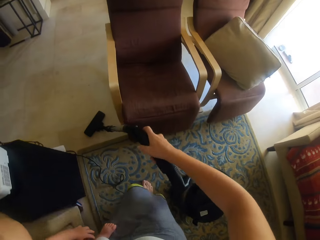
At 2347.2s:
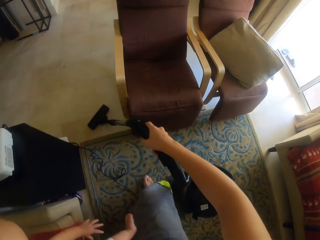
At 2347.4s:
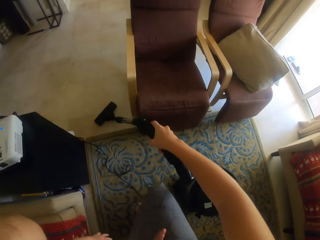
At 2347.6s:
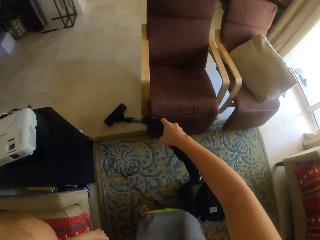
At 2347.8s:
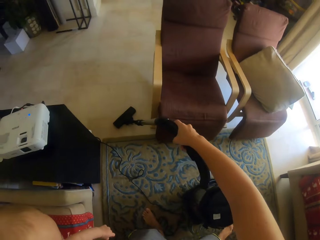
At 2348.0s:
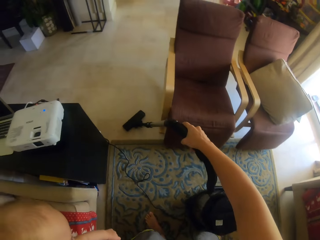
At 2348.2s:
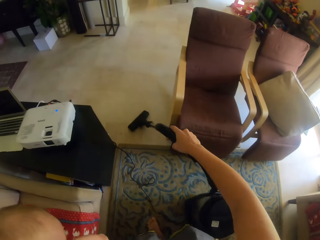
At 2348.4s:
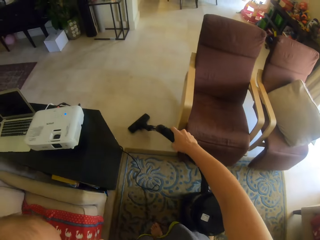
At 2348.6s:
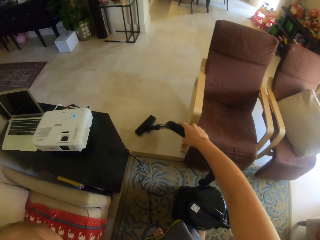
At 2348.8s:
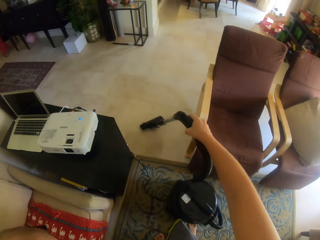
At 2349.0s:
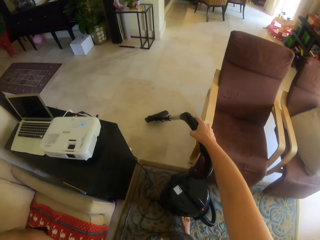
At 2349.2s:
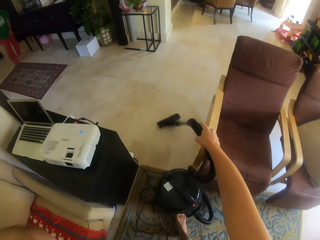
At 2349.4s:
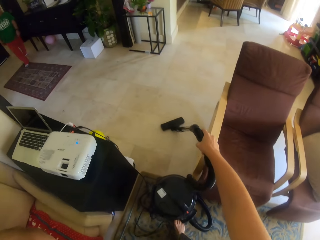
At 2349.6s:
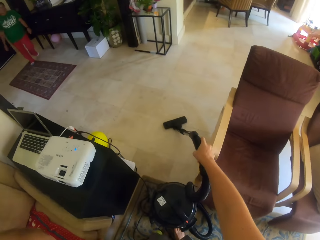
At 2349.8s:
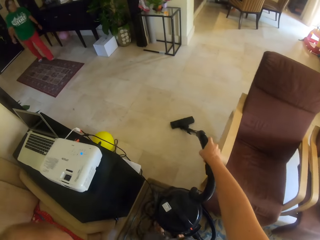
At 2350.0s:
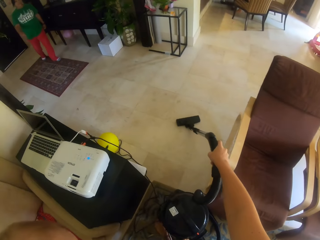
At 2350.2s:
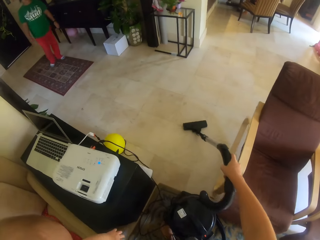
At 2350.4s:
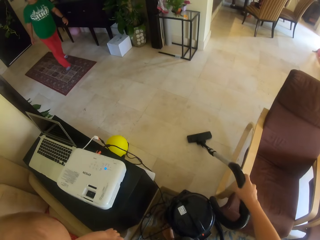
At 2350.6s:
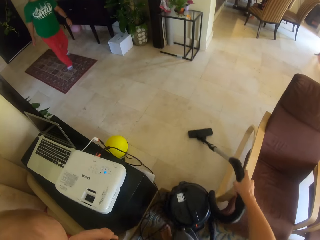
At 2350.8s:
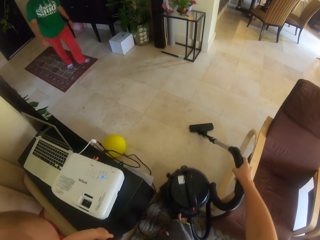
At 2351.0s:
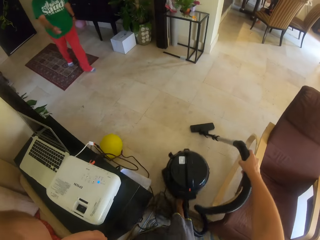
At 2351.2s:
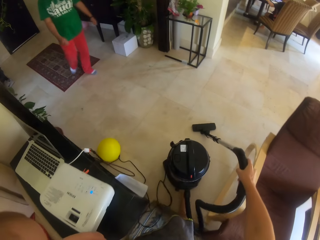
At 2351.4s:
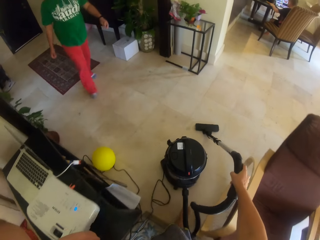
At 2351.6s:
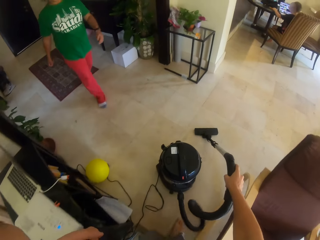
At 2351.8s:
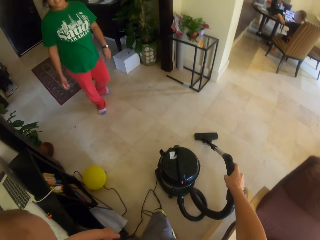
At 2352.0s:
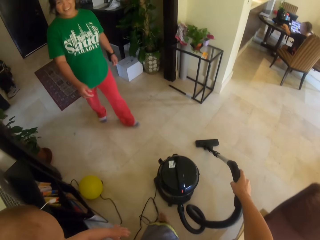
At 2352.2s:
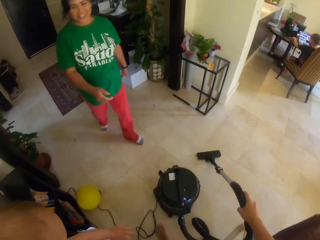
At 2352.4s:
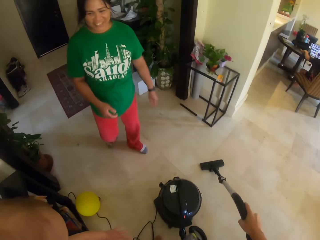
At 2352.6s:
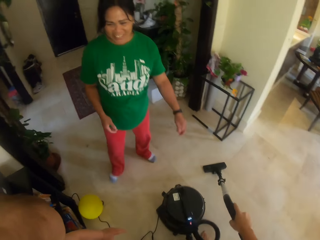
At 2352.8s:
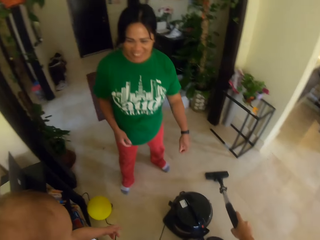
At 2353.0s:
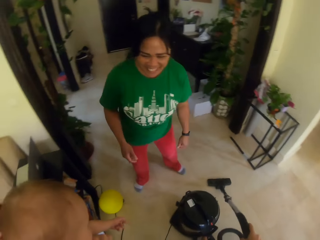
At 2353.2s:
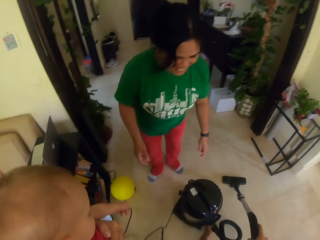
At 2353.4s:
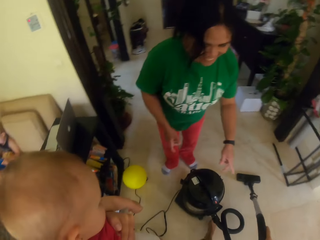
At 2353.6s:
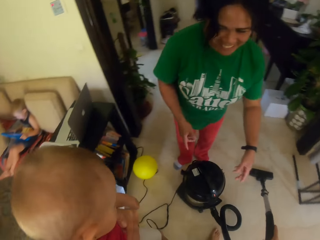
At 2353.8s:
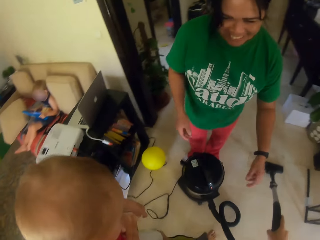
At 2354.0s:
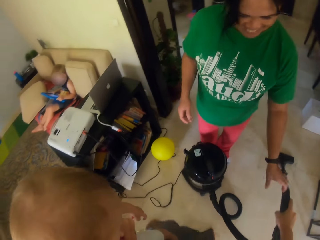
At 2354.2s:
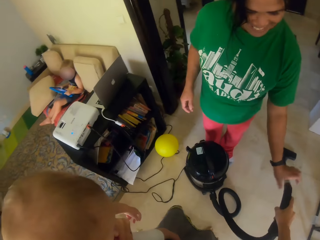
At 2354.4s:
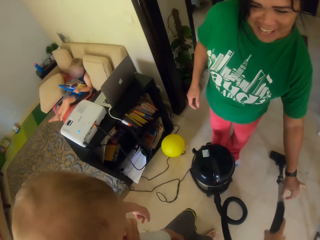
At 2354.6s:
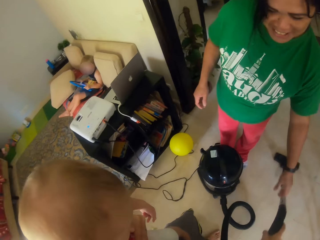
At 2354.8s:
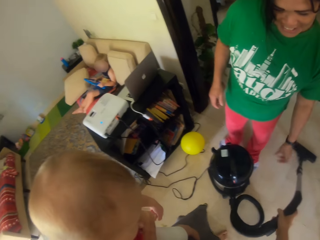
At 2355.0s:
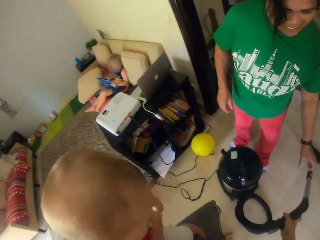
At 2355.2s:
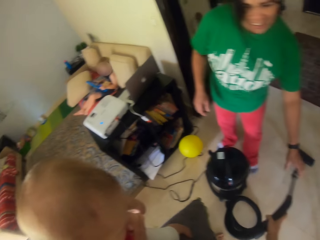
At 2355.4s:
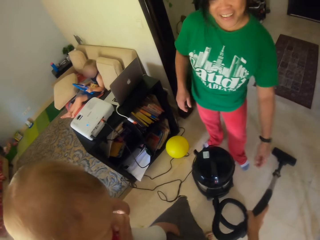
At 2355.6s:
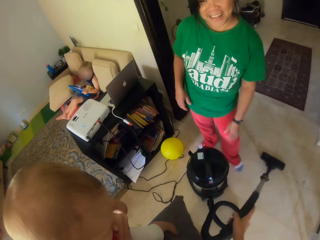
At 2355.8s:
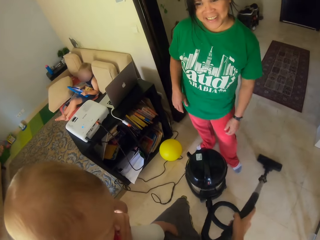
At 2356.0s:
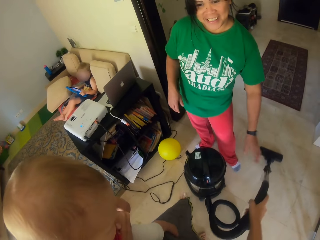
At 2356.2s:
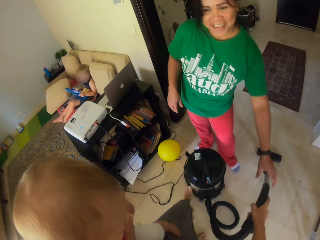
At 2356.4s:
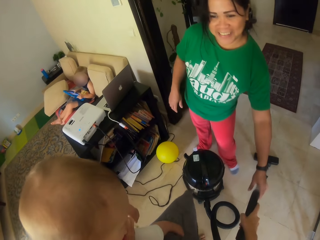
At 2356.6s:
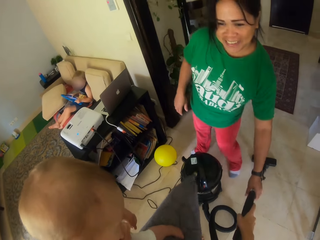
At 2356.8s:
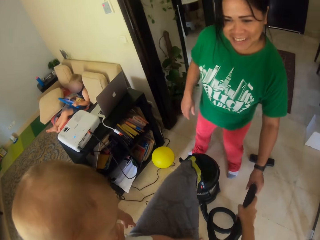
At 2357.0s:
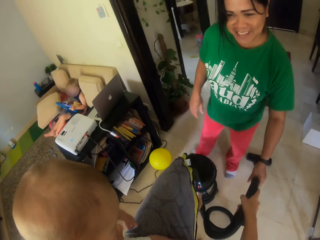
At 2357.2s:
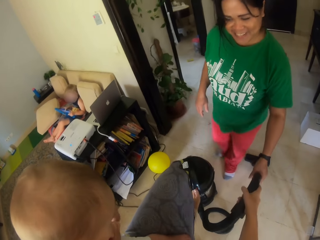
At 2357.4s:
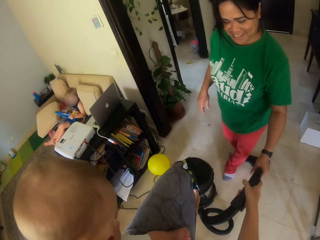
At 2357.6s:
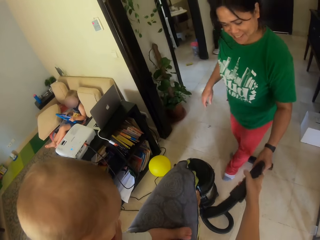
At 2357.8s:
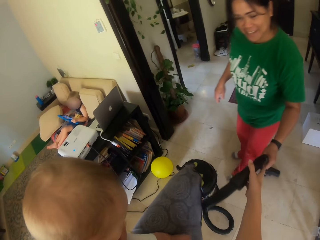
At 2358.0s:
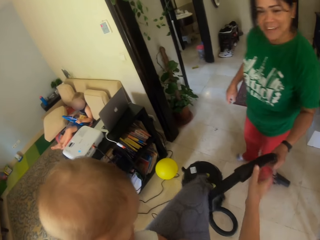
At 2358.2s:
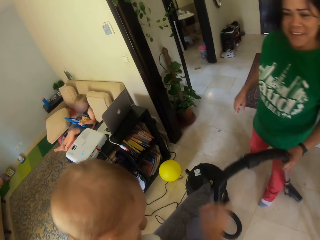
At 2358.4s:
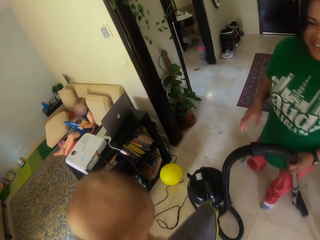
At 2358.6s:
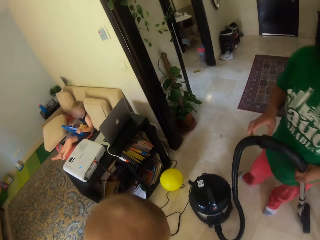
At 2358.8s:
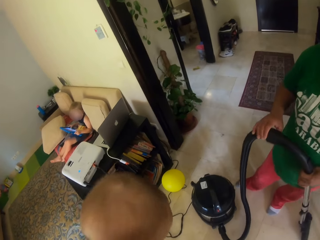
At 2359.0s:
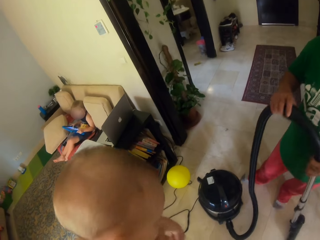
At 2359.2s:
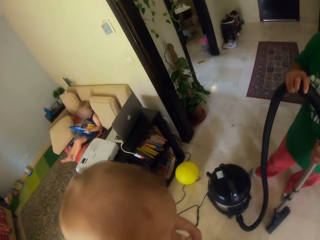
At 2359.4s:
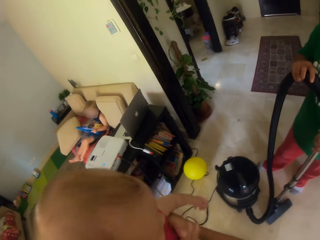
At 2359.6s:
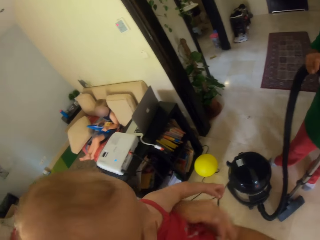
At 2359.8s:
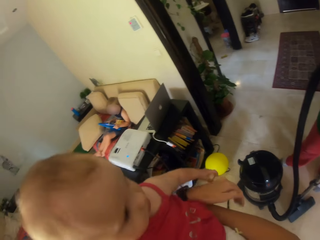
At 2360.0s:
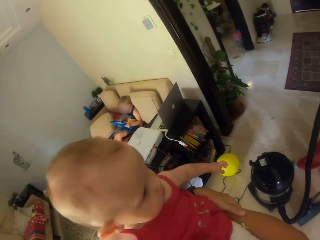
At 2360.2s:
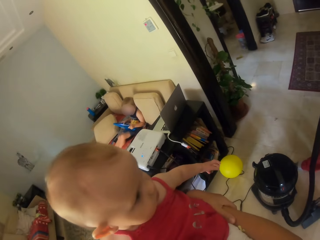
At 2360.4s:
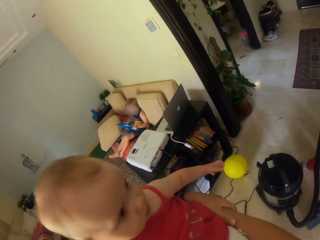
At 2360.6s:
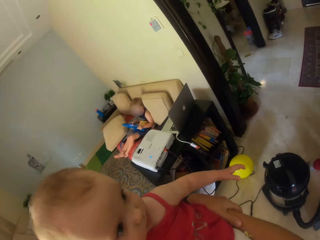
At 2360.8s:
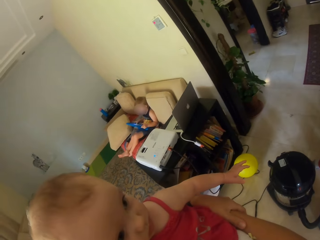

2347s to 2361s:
The camera wearer cleans the room using the vacuum cleaner. They push the vacuum cleaner with the right leg. A lady walks in the room. The camera wearer converses with the lady. The lady misses the vacuum cleaner. The lady takes the vacuum cleaner. The camera wearer switches off the vacuum cleaner using the leg. The lady holds the vacuum cleaner.

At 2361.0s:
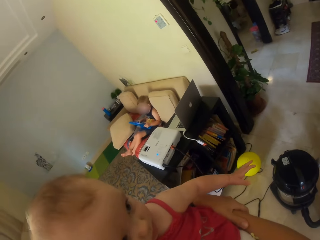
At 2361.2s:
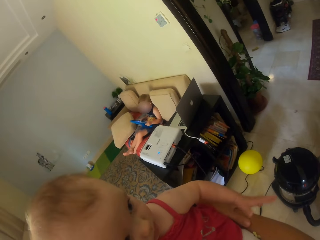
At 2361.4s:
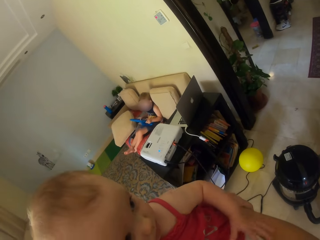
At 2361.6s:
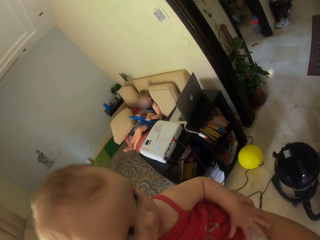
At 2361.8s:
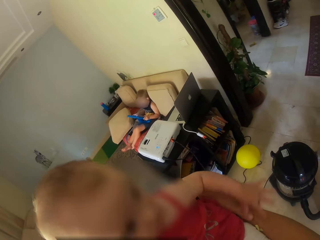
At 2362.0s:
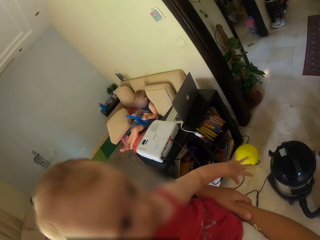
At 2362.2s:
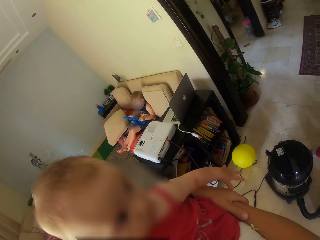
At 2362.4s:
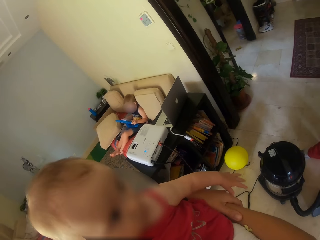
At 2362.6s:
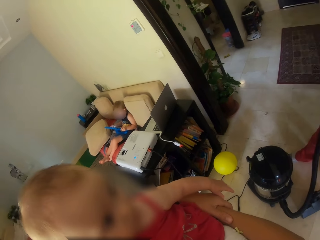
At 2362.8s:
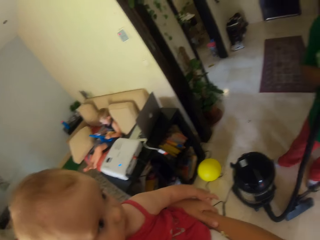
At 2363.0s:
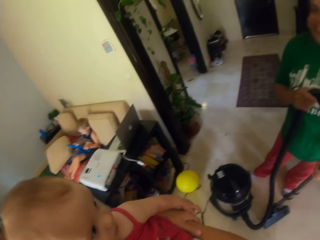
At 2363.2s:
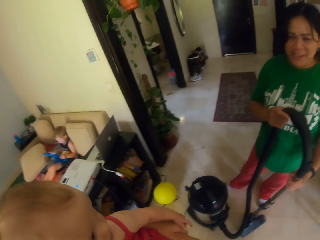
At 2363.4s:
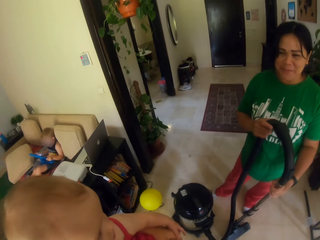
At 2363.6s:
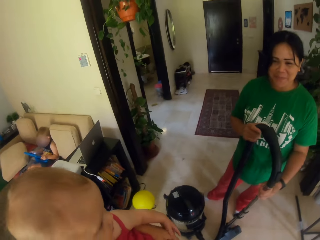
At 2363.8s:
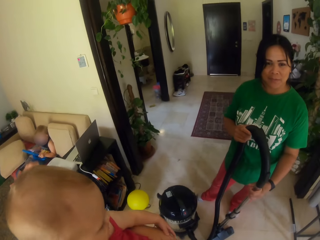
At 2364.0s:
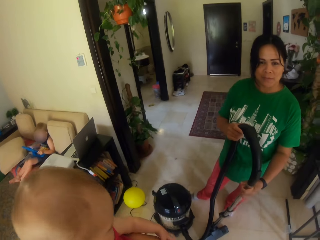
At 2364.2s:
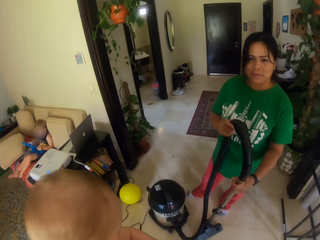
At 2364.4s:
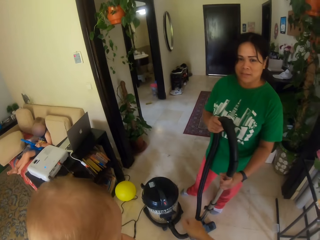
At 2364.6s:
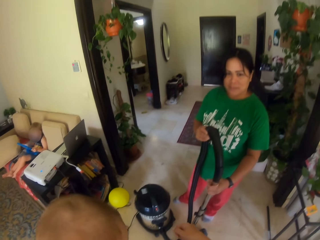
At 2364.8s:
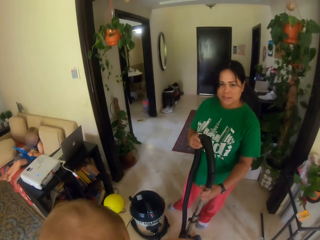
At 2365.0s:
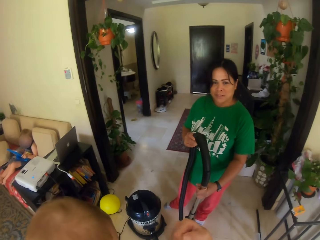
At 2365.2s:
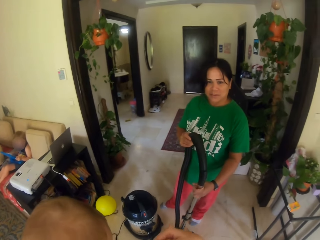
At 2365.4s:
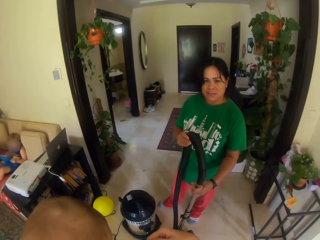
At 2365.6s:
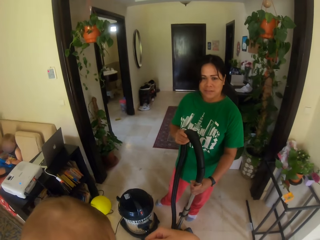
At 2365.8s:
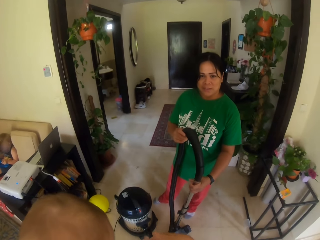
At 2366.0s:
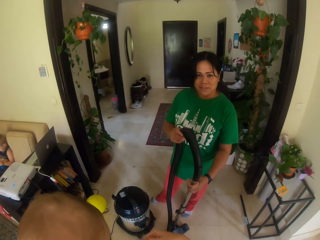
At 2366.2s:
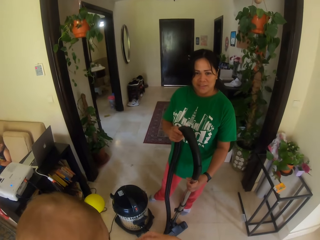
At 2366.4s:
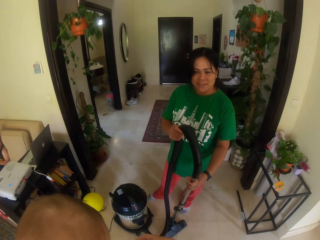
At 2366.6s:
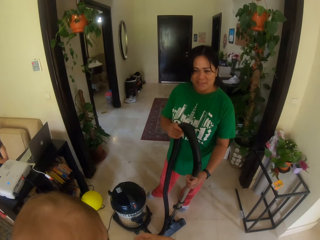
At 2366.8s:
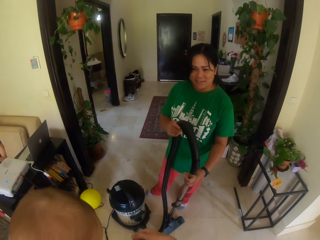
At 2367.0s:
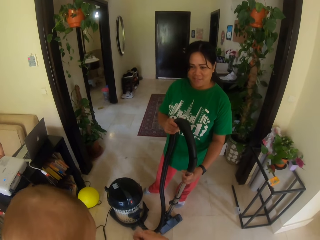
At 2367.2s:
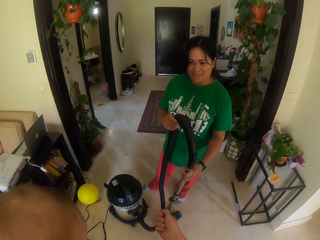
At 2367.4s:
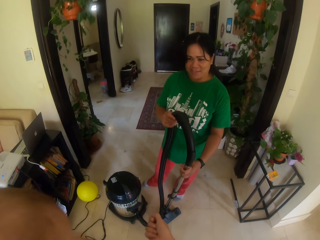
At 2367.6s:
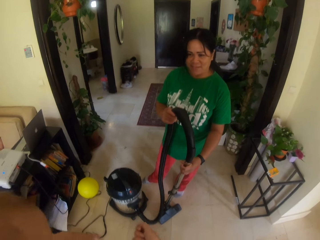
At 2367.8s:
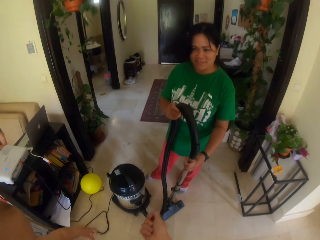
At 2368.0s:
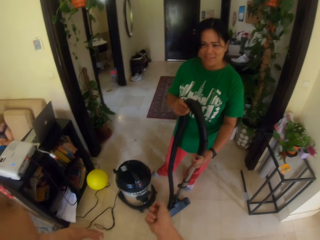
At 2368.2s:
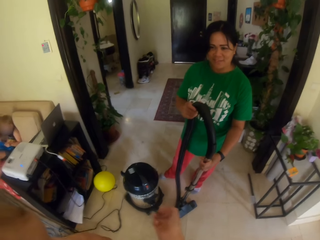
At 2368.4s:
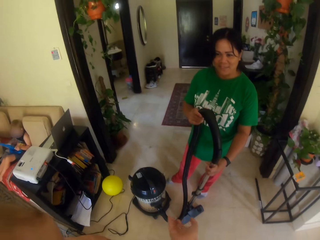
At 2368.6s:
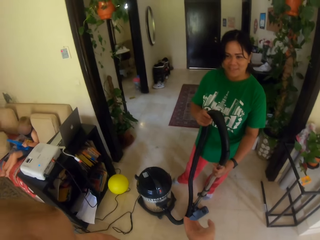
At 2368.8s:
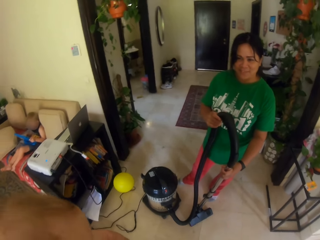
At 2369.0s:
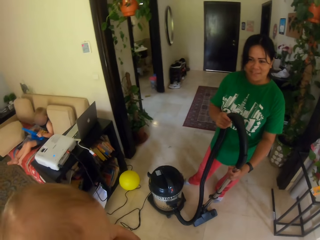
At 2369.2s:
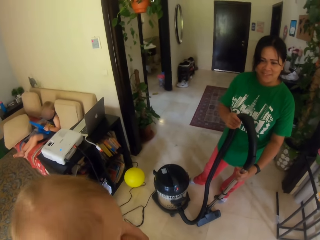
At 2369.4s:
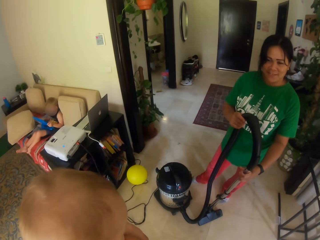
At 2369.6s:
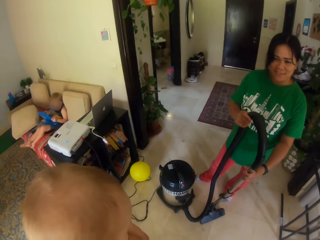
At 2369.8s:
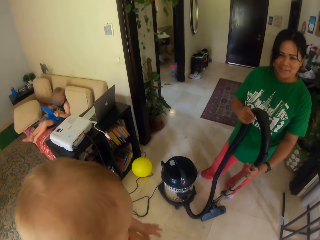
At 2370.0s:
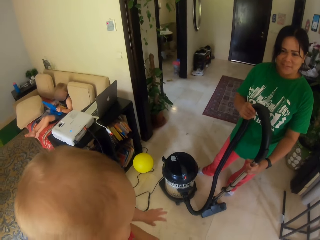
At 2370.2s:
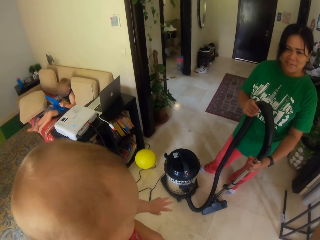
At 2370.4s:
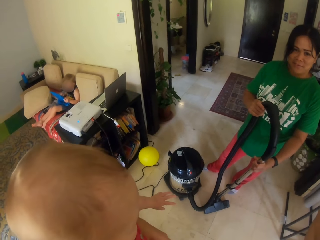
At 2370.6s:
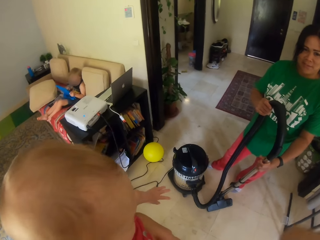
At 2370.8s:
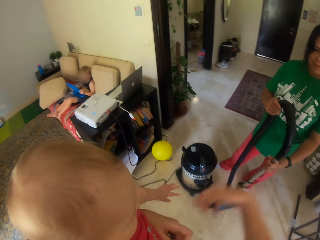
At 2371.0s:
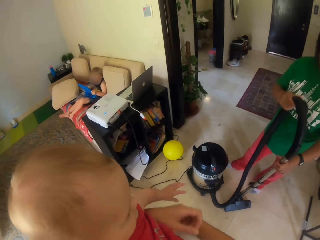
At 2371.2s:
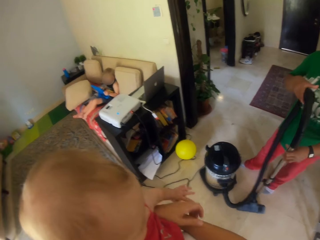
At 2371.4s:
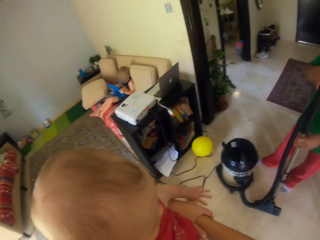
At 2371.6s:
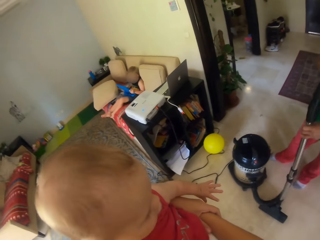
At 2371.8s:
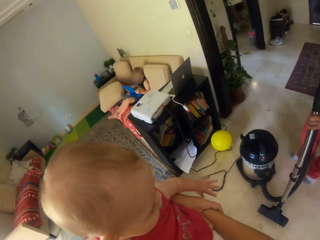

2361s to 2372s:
The camera wearer talks to a lady.
